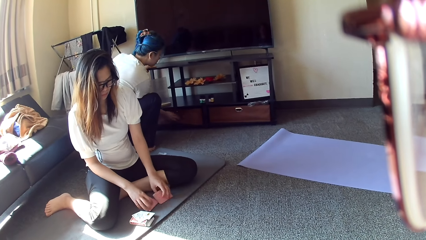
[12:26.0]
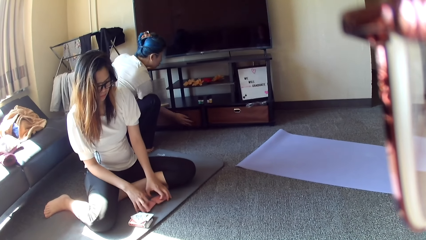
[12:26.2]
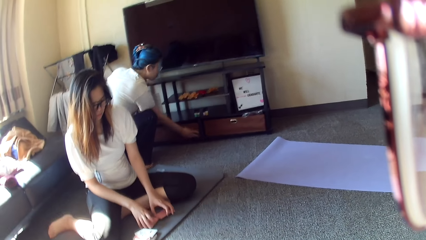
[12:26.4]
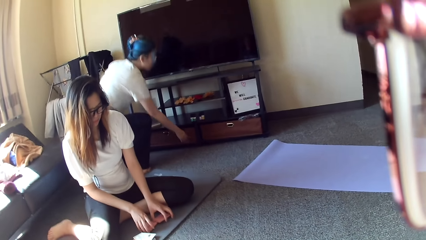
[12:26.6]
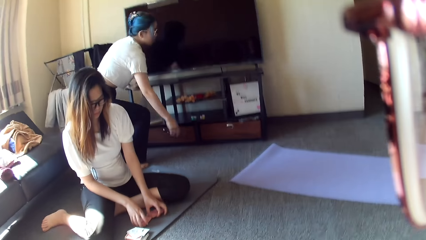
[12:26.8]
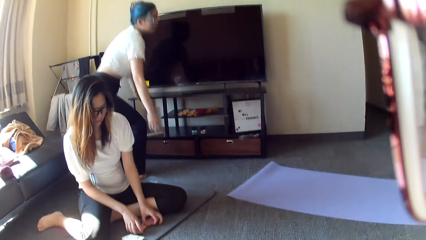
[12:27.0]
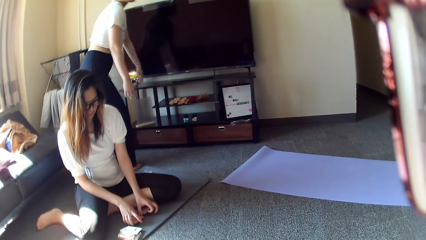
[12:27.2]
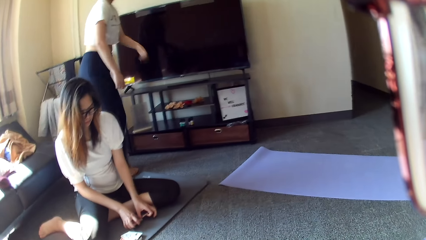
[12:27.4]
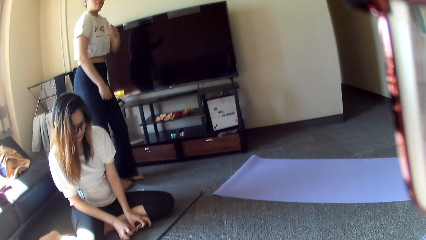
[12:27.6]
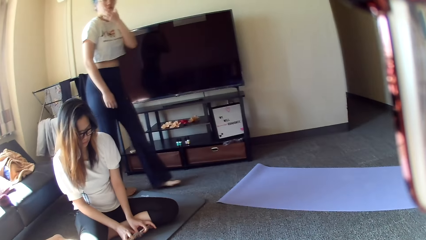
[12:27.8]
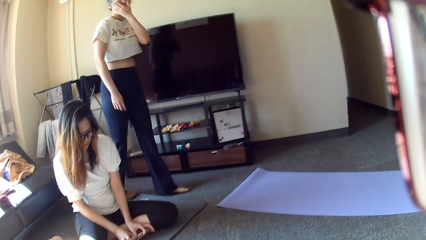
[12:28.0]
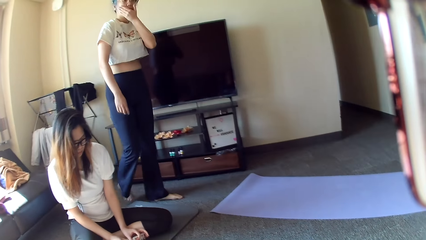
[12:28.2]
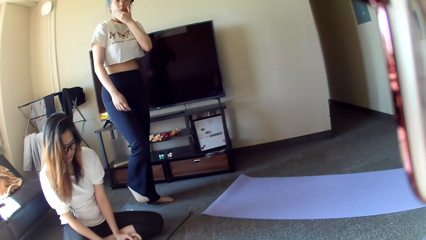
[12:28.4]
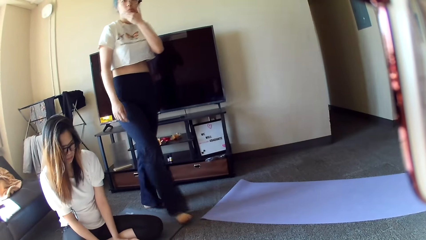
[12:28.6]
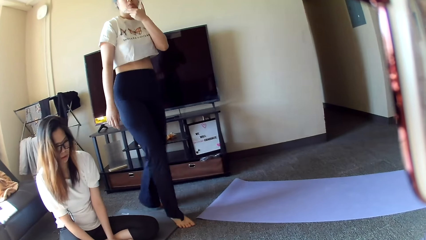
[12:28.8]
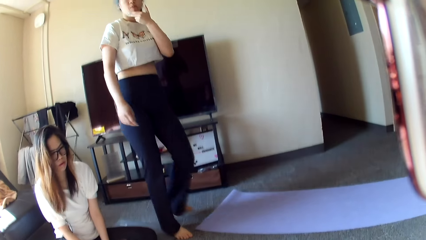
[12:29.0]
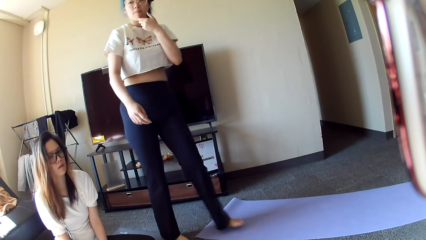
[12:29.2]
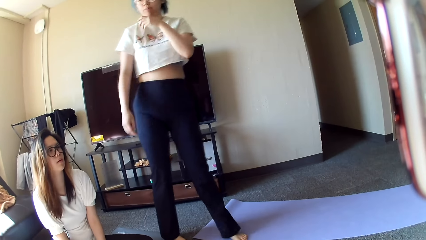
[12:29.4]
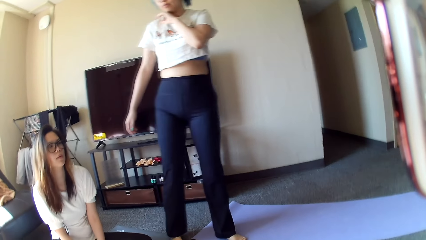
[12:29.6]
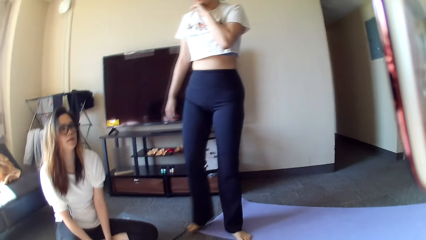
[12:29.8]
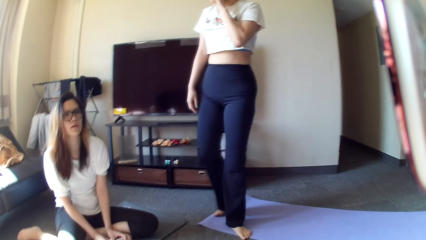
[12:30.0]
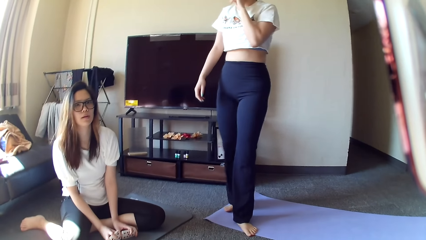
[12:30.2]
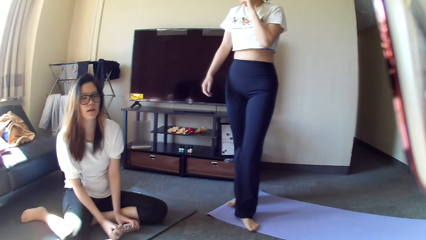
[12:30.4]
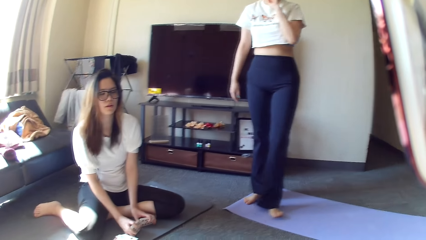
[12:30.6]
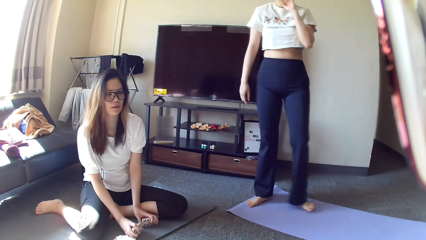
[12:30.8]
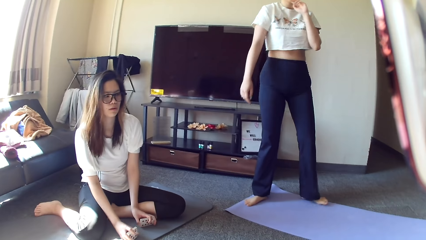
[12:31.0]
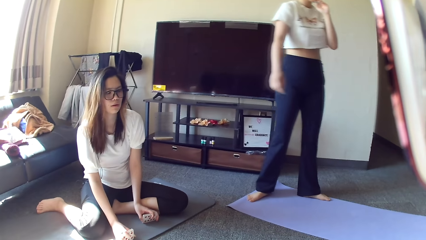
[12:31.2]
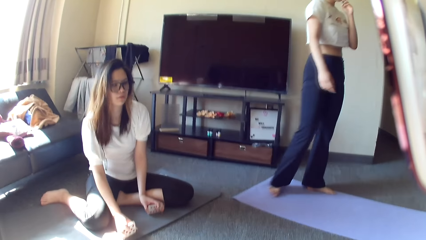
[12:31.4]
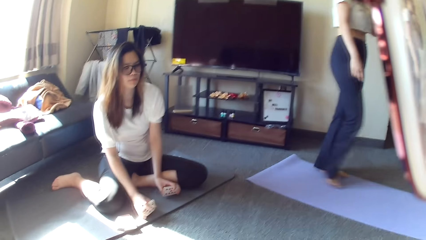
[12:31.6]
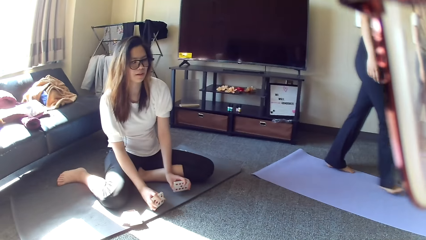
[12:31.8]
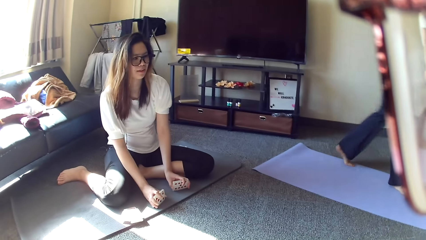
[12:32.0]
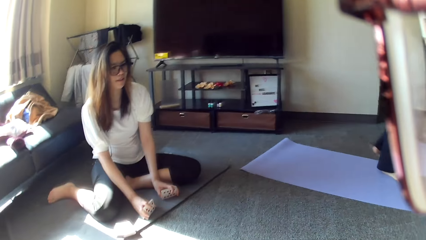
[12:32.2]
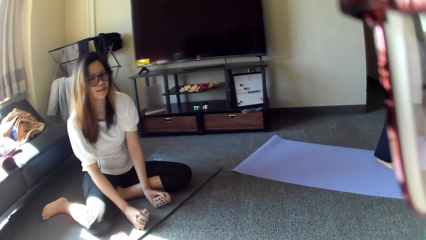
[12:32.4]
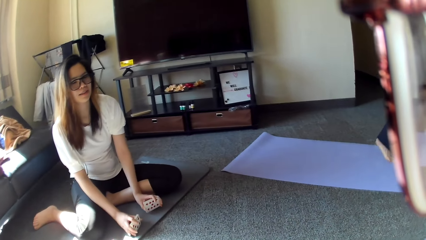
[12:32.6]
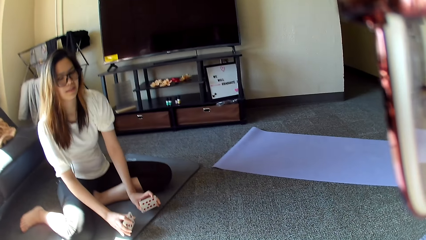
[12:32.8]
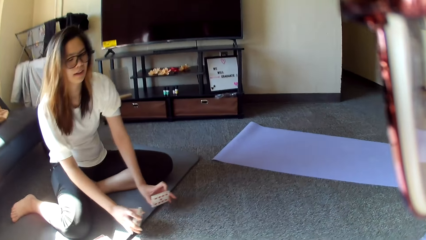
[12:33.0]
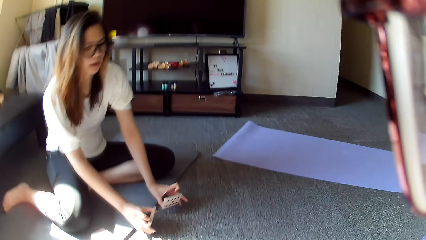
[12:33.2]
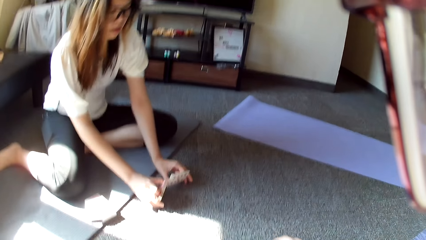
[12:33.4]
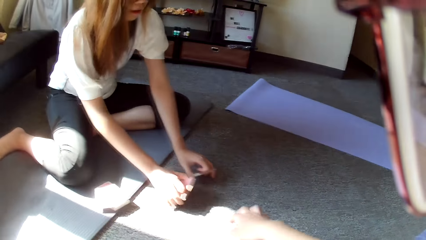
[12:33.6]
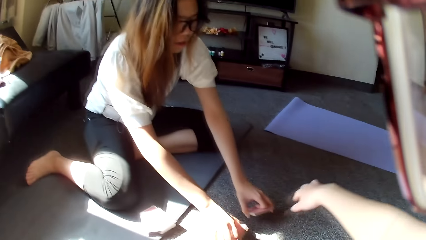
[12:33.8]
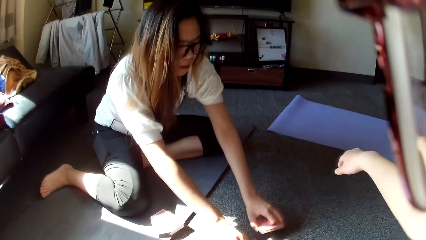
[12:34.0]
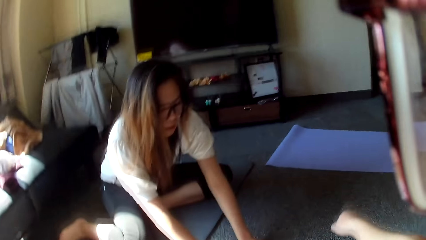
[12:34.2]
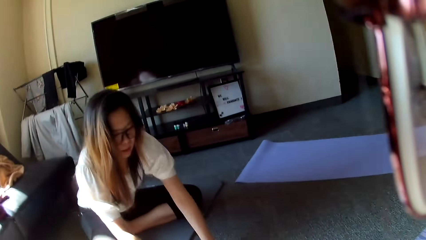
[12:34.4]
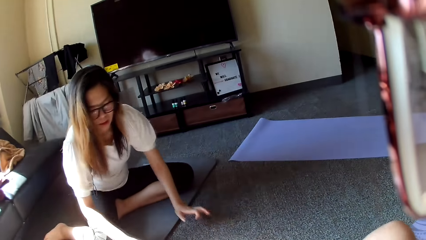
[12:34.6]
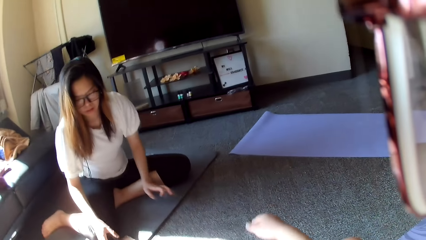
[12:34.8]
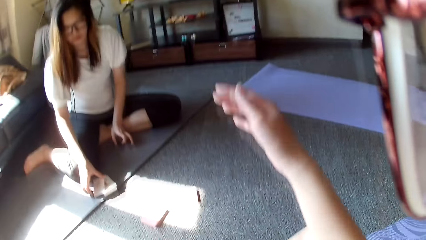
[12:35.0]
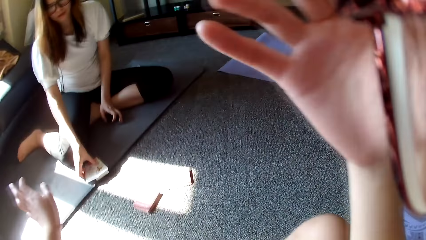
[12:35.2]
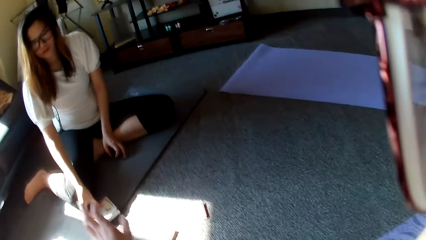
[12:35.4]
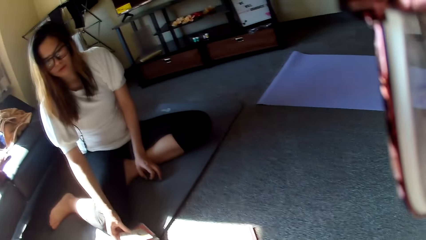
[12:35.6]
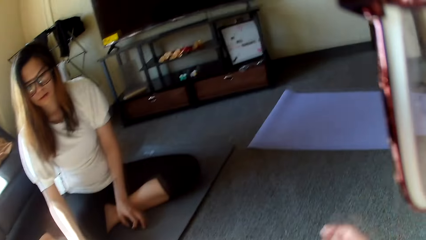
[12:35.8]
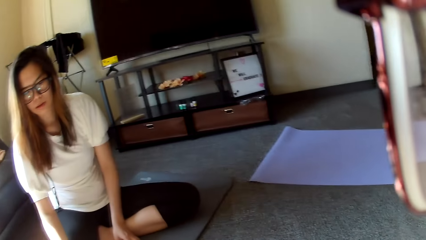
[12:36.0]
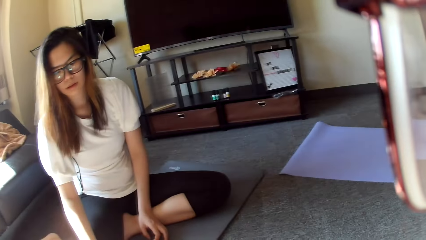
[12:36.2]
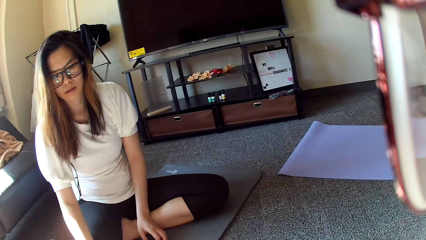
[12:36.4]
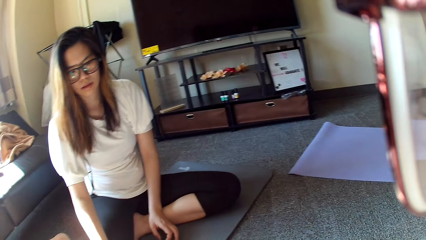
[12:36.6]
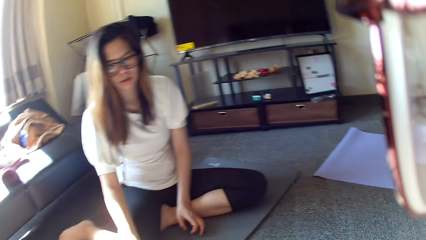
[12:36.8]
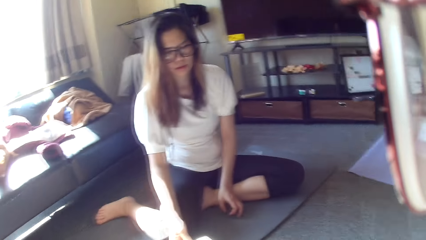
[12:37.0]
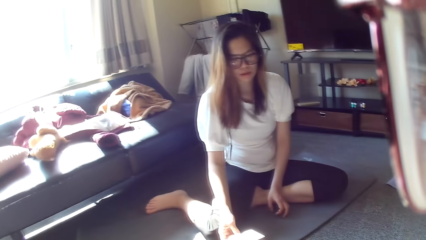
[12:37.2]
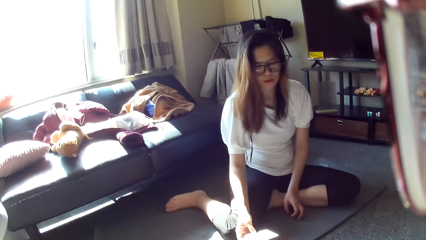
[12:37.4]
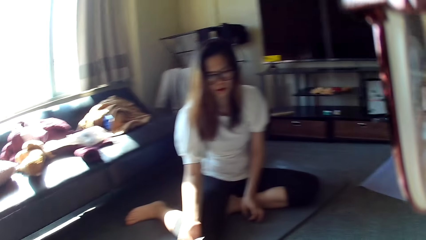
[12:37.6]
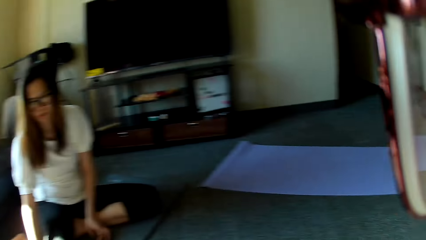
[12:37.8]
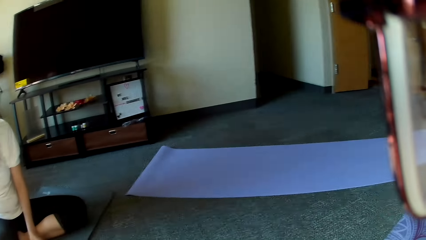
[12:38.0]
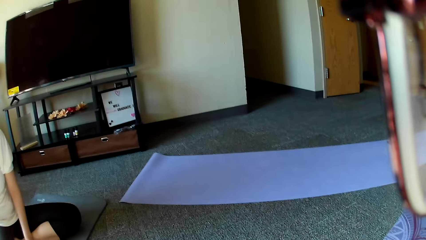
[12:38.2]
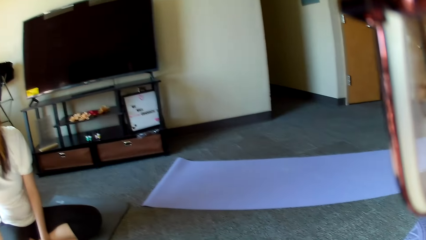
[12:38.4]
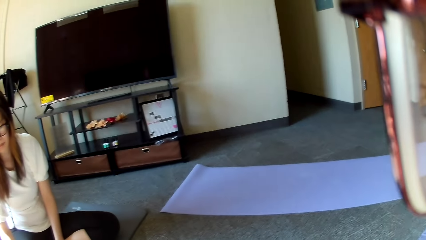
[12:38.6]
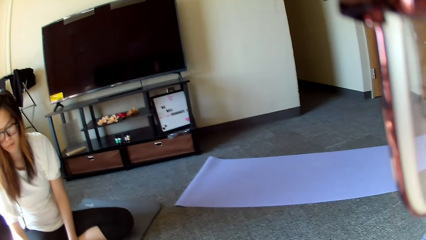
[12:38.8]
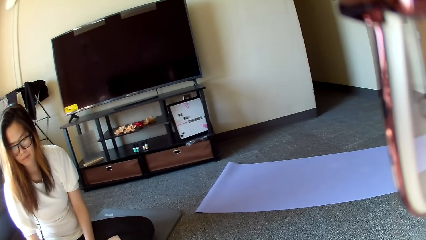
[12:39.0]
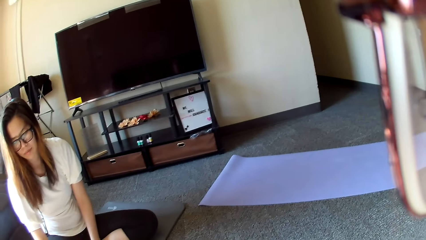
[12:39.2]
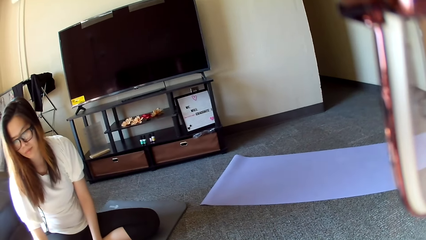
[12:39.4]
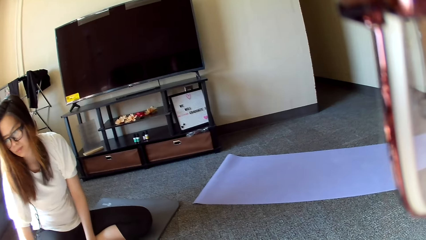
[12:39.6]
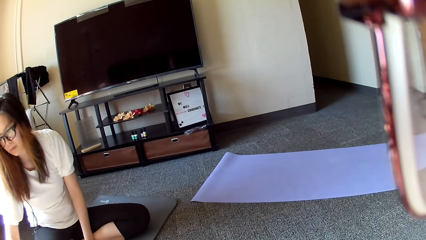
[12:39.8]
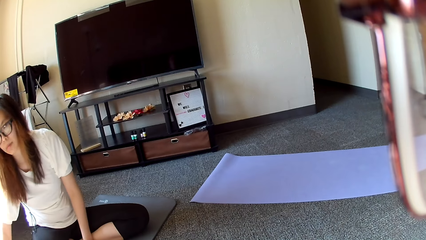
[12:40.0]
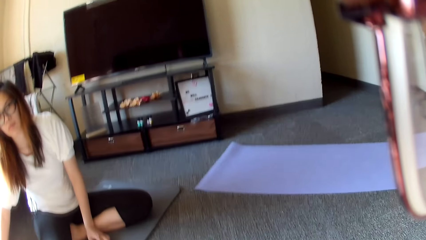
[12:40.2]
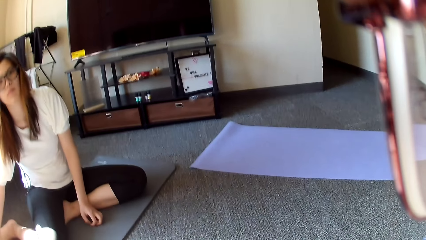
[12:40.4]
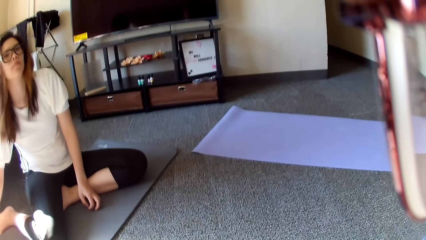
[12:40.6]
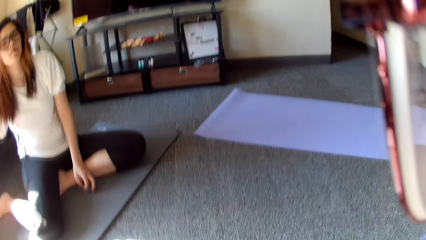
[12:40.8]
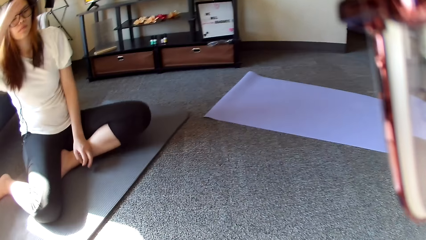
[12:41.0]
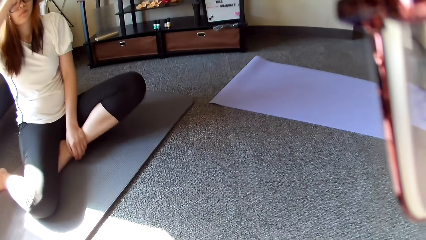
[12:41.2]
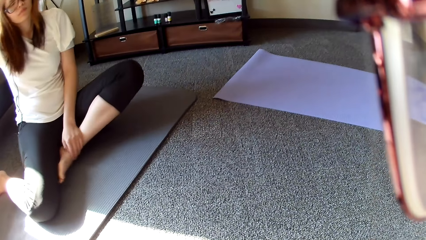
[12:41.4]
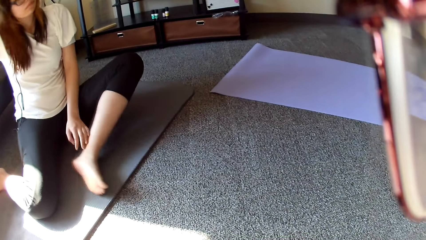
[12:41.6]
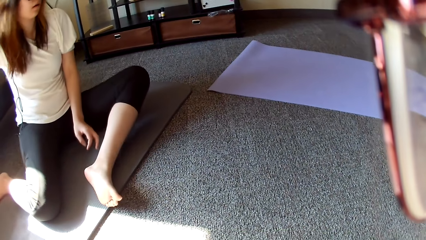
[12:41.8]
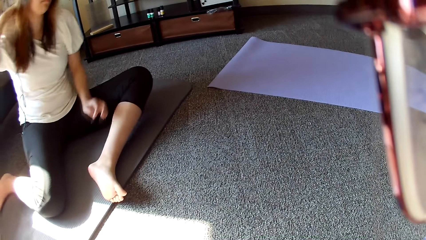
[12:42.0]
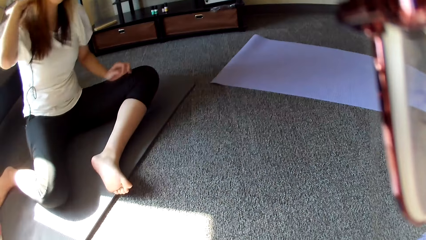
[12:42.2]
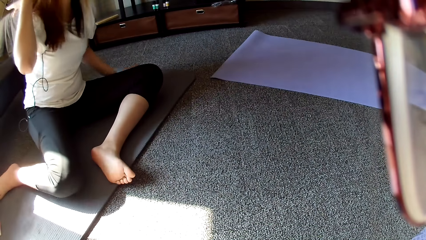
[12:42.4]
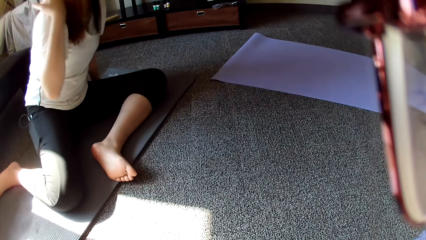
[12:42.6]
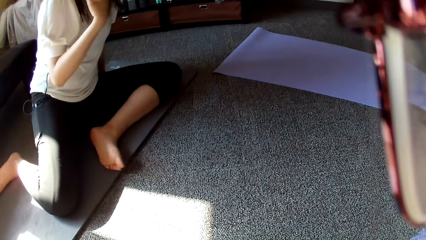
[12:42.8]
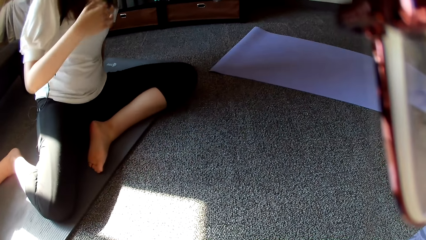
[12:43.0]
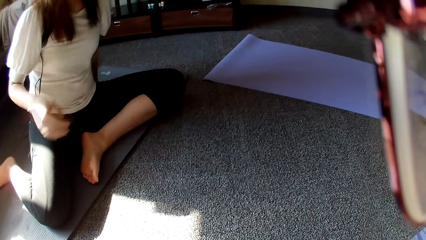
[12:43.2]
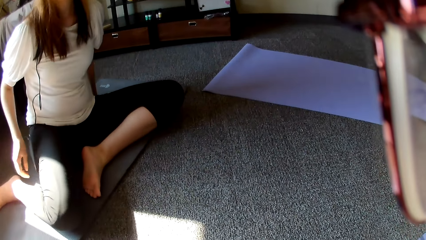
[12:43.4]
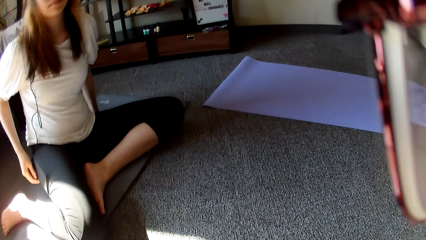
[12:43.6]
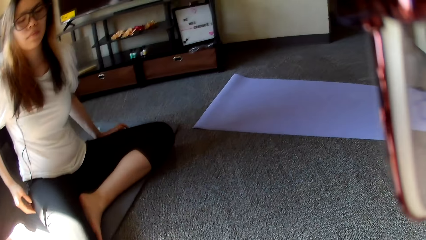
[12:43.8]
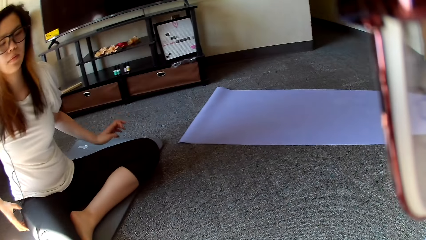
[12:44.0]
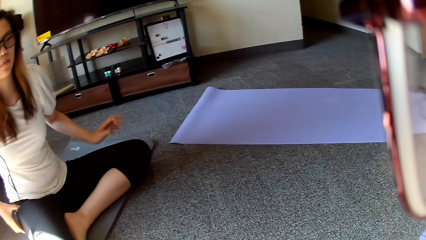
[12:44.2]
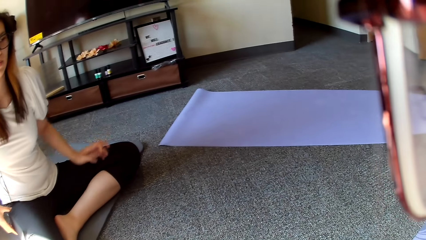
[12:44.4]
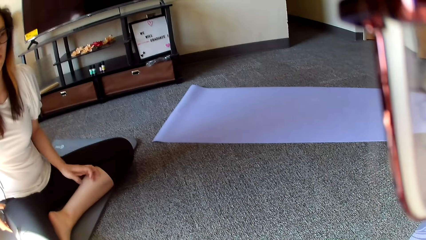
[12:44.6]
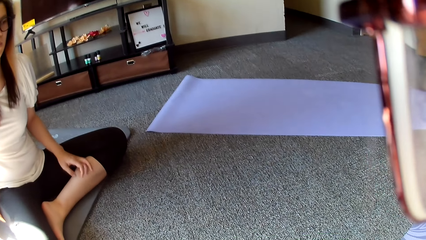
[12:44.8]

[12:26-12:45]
A person stands up. The camera wearer stretches a hand. A person puts the cards down. Another person touches the head.
